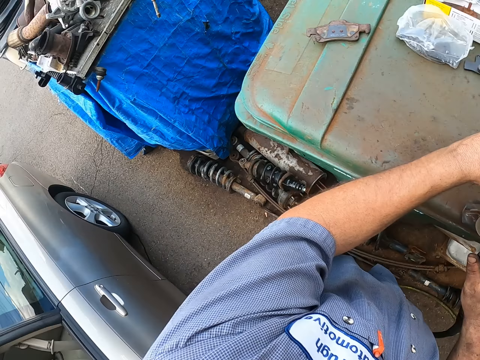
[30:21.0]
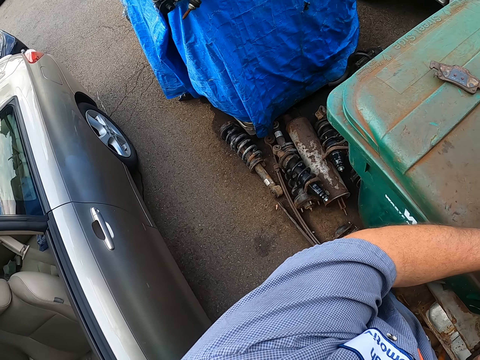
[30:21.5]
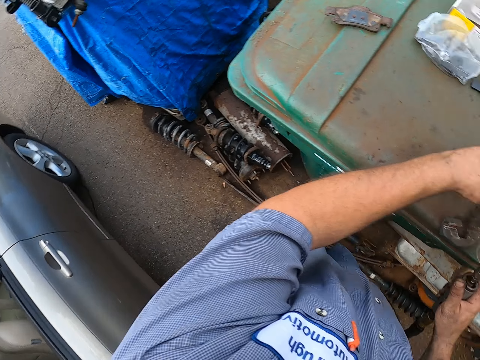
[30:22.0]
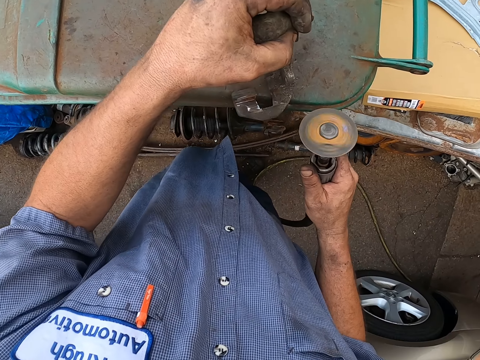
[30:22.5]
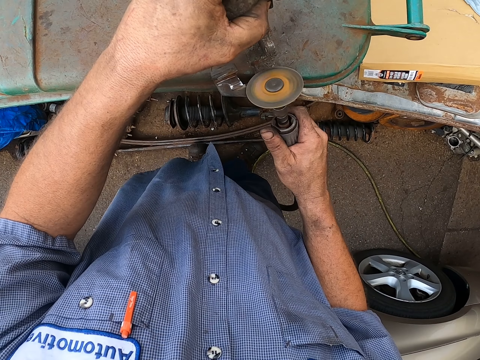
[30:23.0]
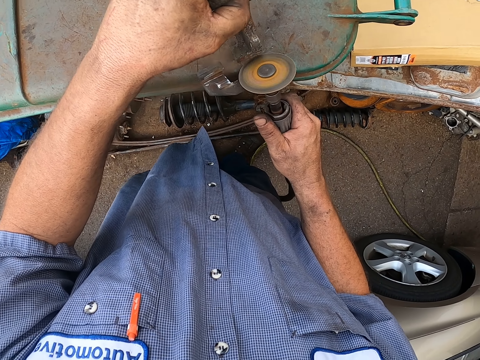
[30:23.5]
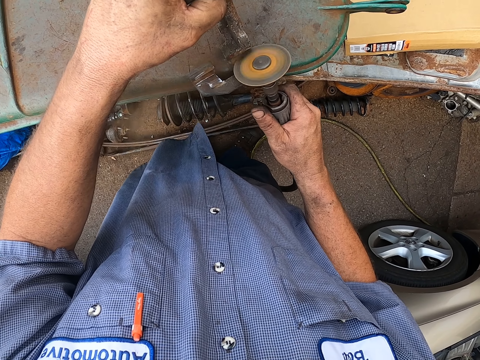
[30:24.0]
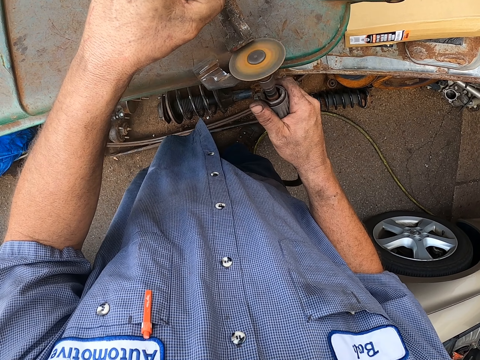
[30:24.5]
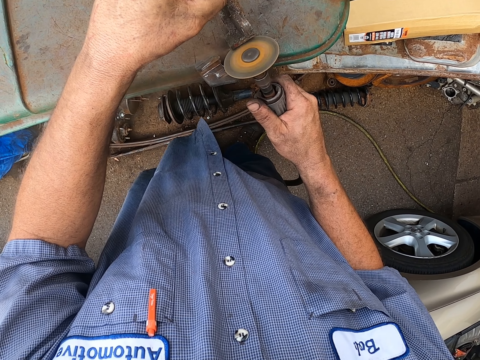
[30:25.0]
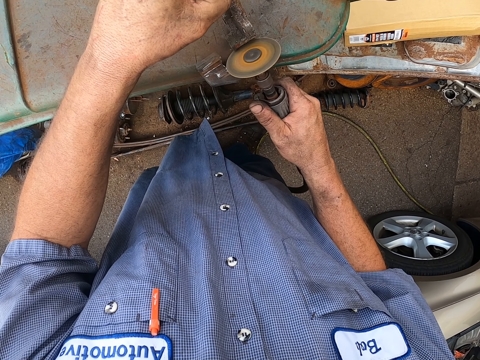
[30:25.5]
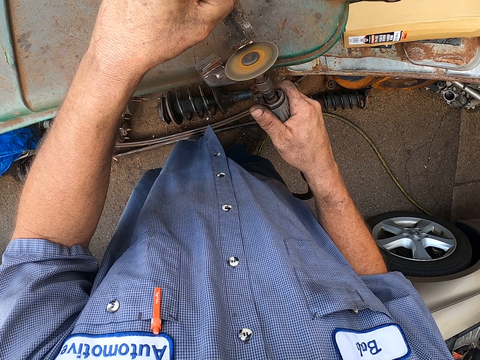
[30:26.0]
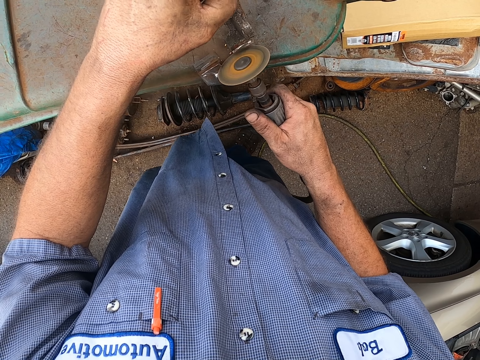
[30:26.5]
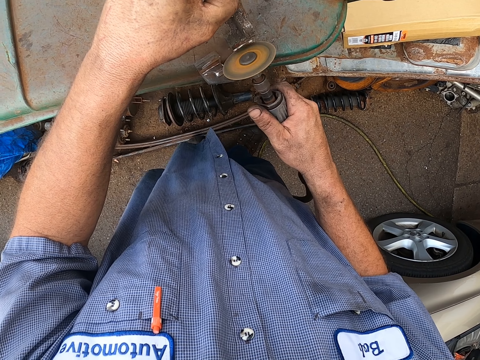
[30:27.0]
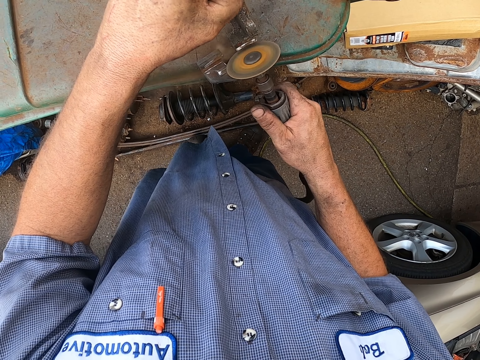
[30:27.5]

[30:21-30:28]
The camera wearer looks around. They remove rust from the metal.

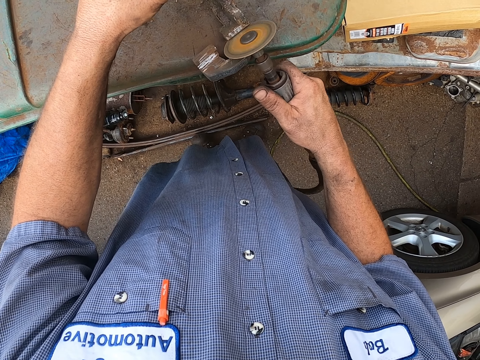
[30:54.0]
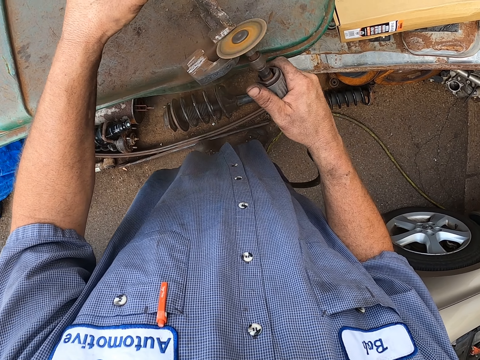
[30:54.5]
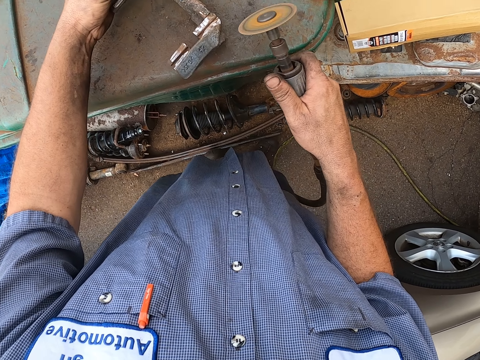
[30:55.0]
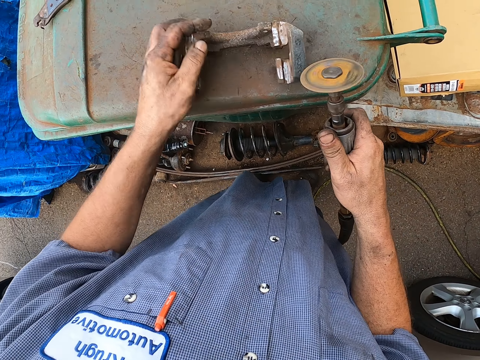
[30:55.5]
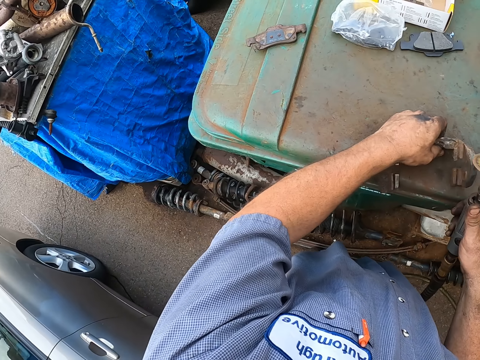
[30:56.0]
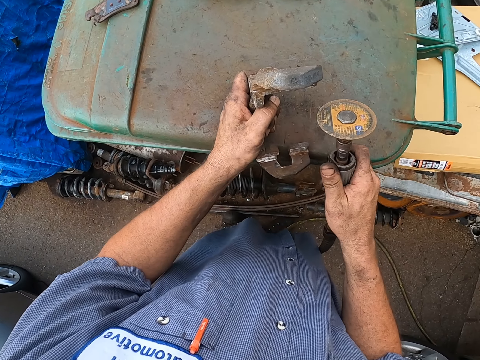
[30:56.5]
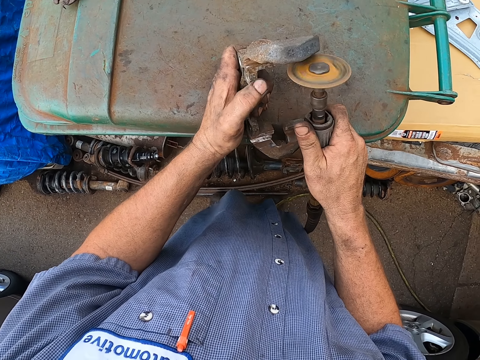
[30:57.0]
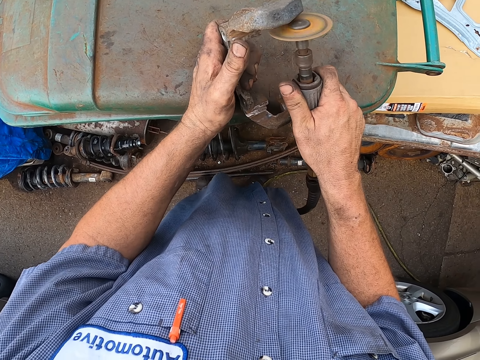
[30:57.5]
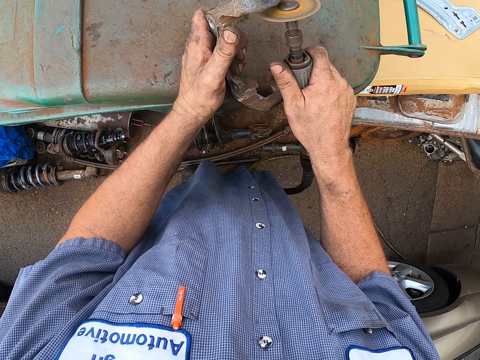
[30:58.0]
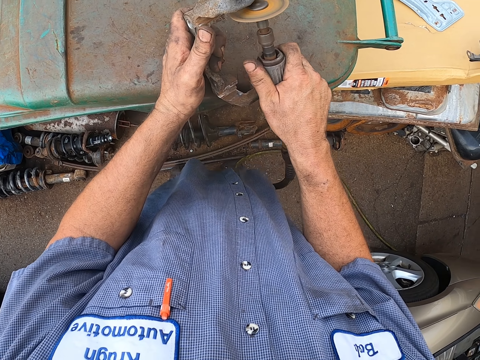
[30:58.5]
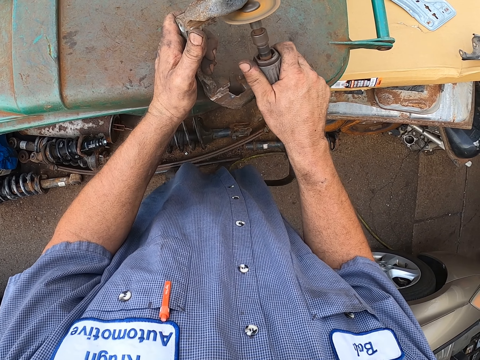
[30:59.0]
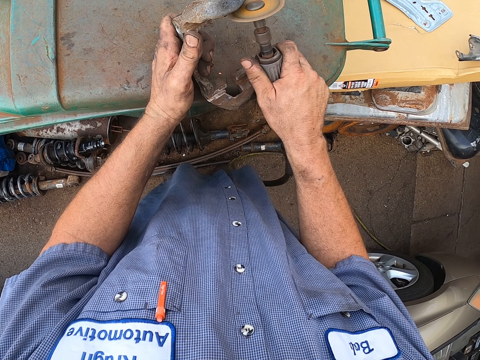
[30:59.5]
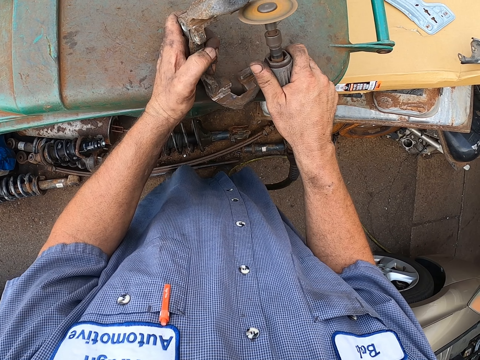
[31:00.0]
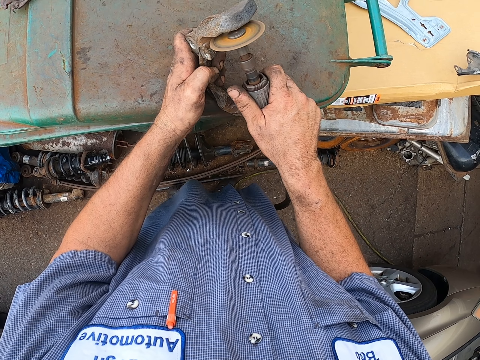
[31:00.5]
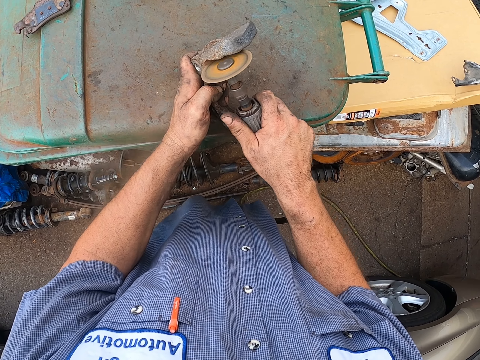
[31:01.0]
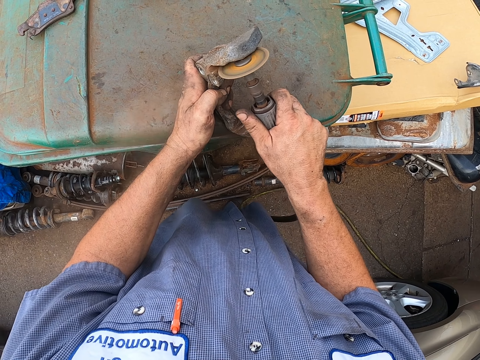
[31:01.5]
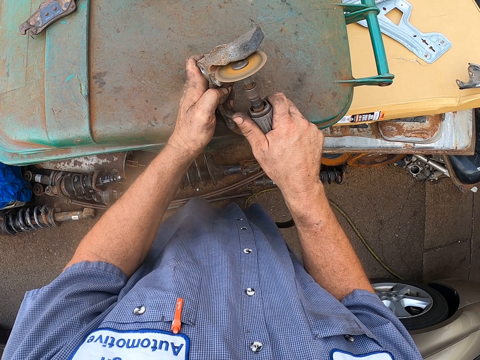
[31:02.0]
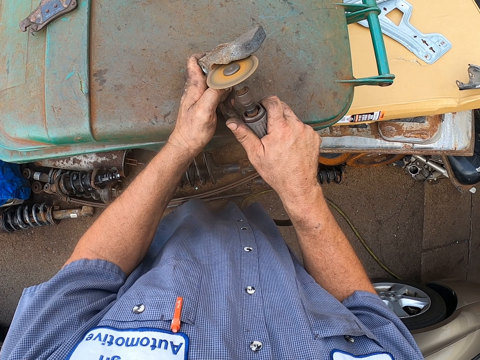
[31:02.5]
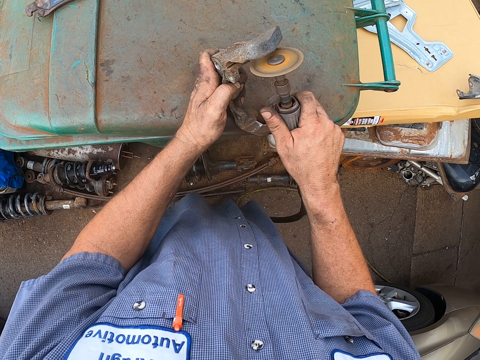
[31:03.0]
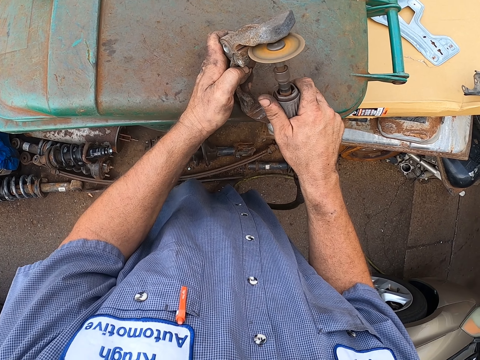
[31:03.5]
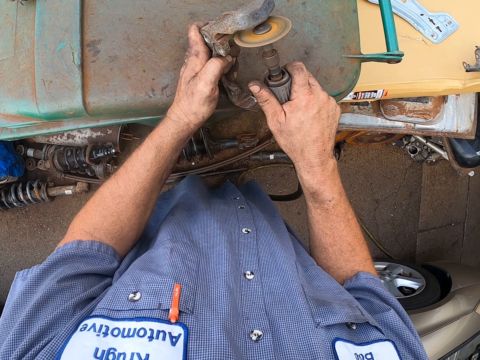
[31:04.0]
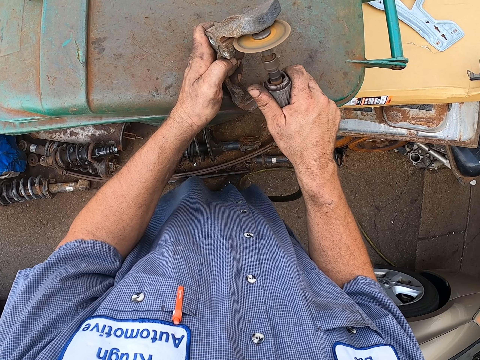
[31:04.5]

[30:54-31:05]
The camera wearer turns the metal. They grind the metal.

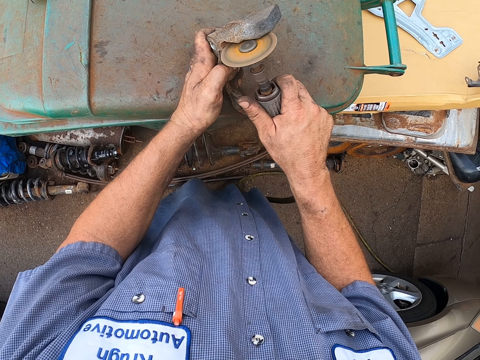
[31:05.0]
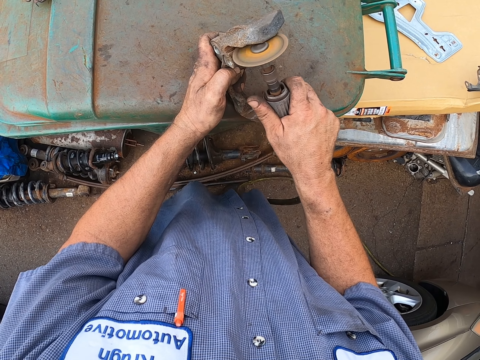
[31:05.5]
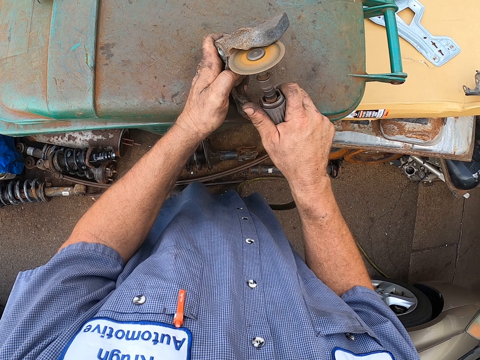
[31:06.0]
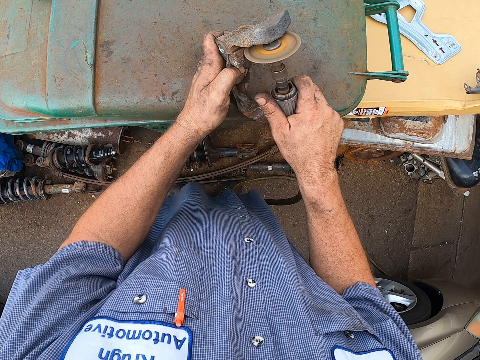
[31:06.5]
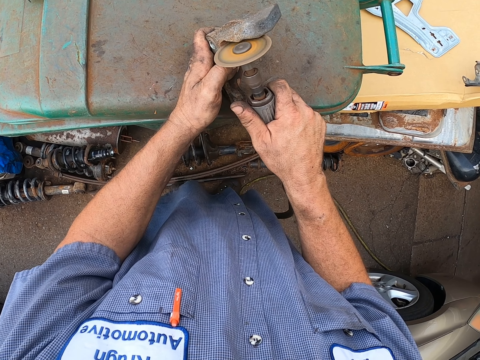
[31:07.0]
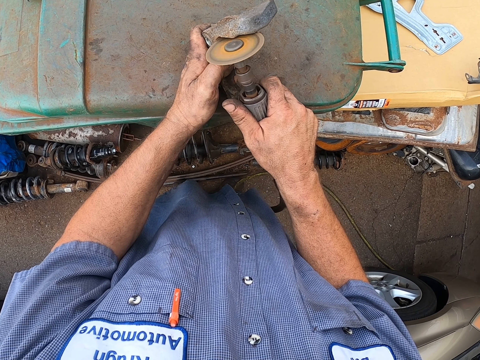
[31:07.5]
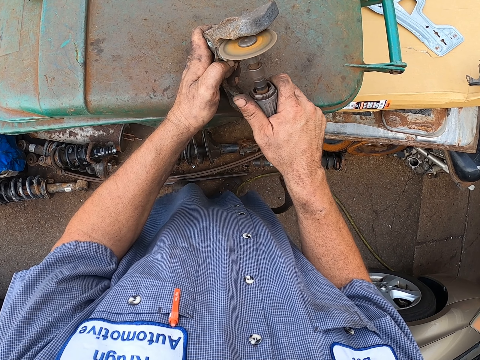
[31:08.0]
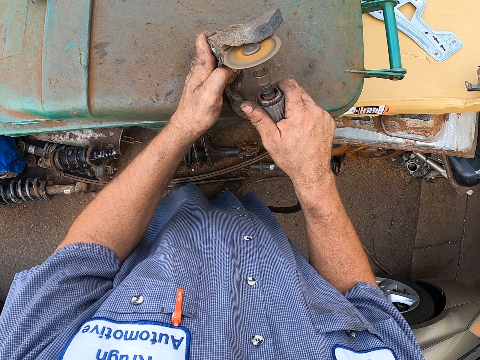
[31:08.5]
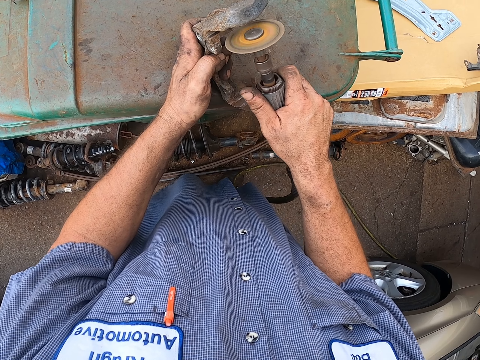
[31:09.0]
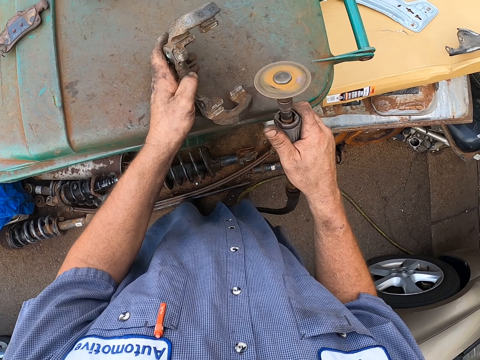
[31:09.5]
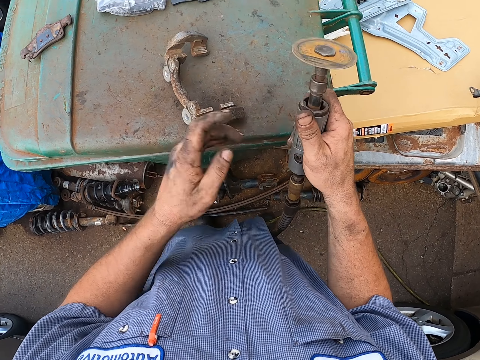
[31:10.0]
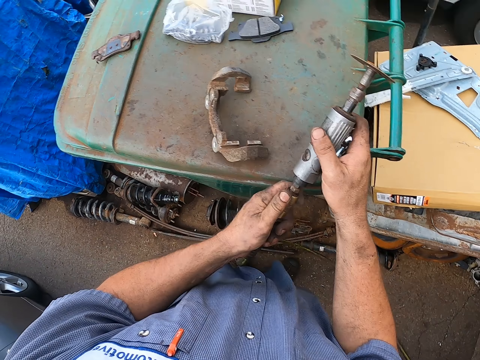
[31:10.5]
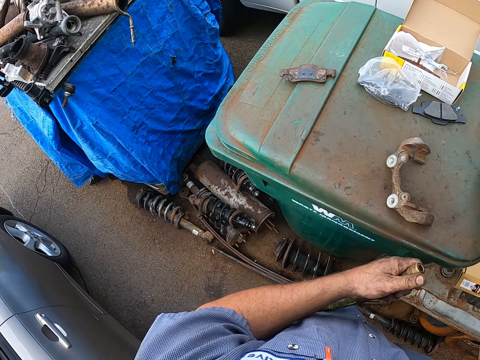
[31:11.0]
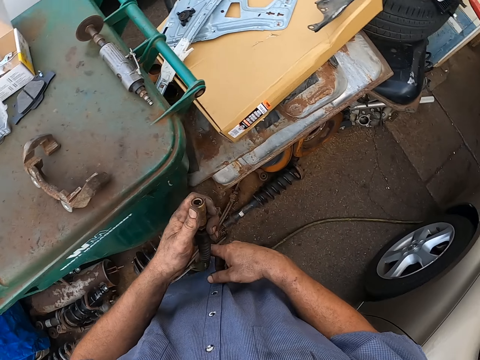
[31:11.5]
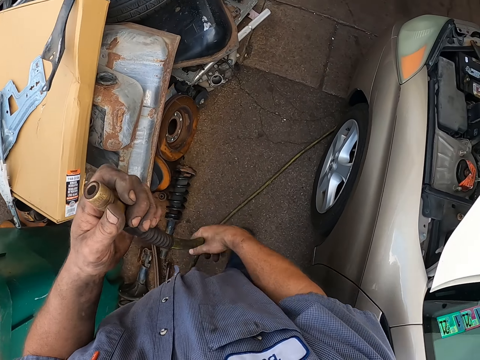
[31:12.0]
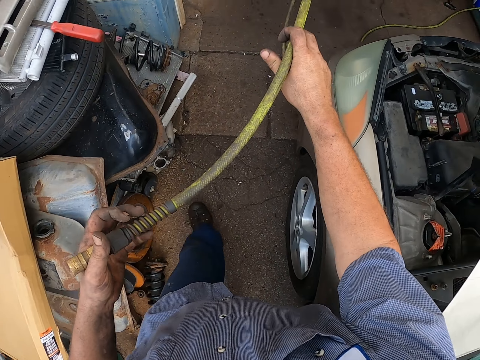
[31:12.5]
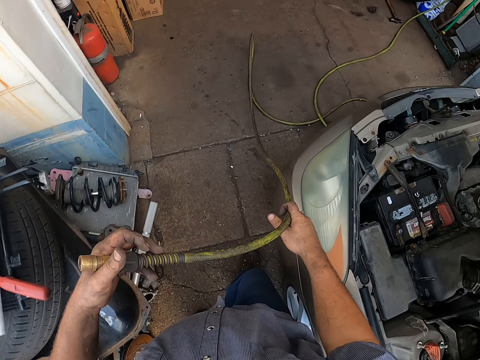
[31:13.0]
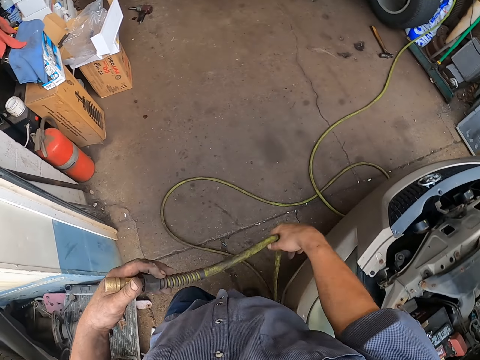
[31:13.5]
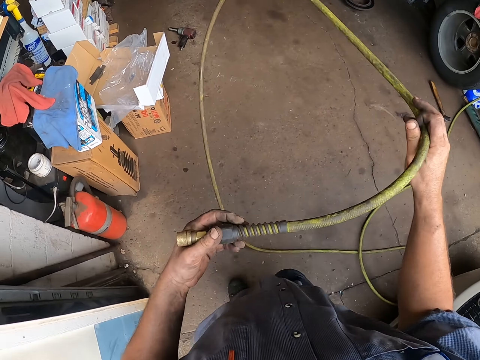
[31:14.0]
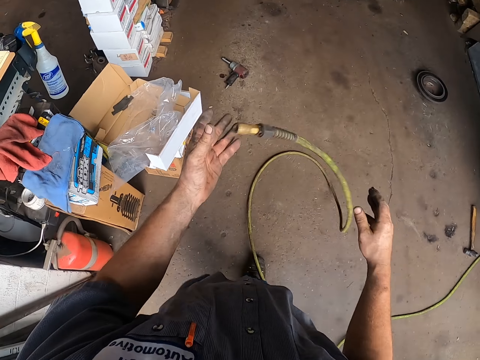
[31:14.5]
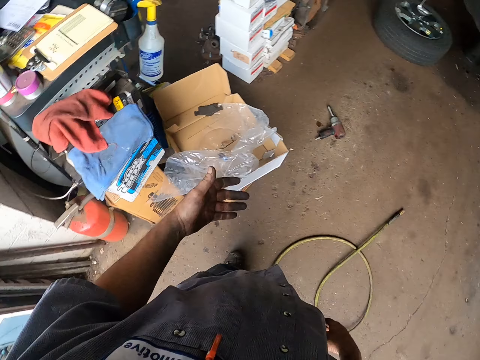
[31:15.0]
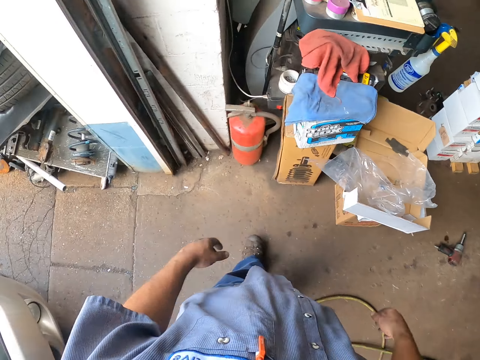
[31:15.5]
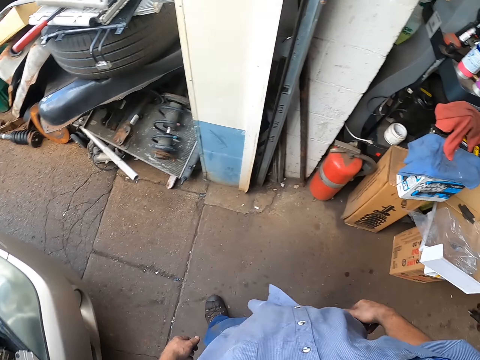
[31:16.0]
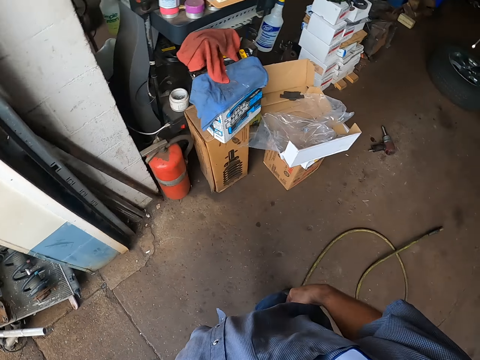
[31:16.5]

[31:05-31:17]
The camera wearer leaves the metal. They unplug the metal grinder. They walk around while holding a pipe. They drop the pipe.
